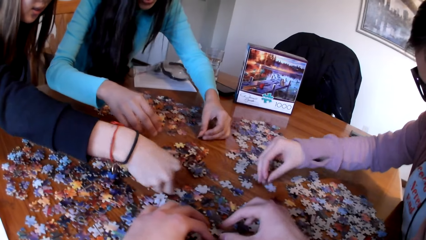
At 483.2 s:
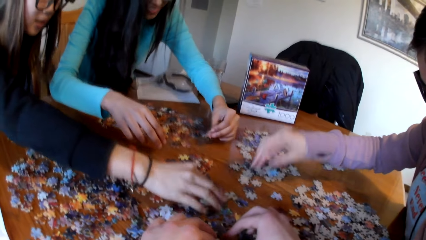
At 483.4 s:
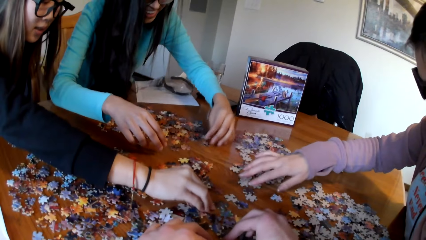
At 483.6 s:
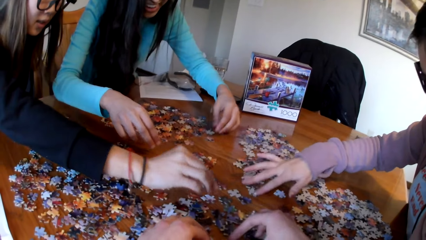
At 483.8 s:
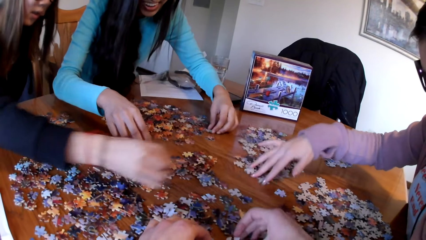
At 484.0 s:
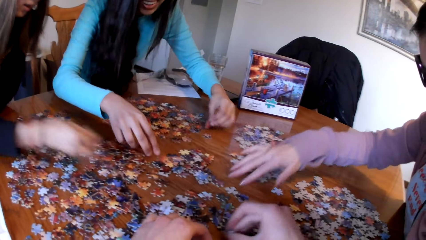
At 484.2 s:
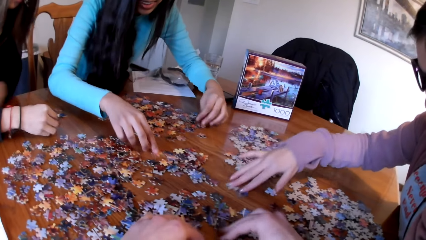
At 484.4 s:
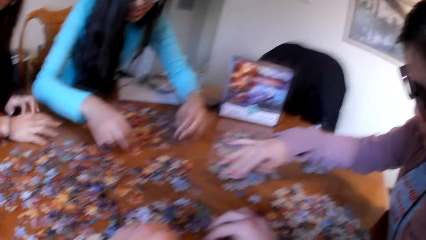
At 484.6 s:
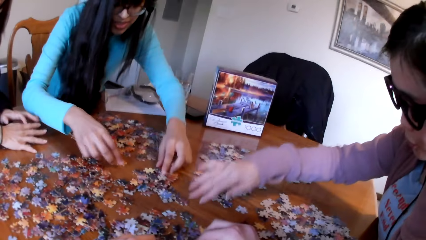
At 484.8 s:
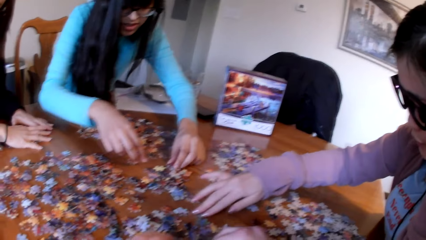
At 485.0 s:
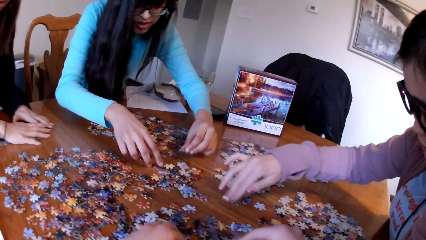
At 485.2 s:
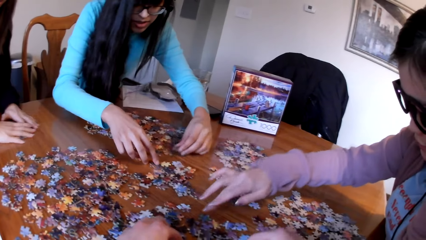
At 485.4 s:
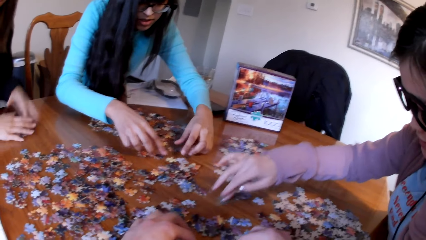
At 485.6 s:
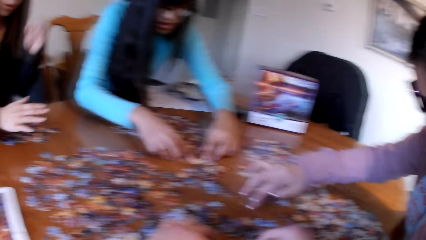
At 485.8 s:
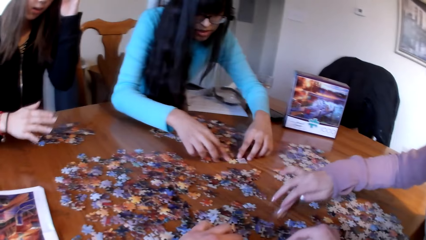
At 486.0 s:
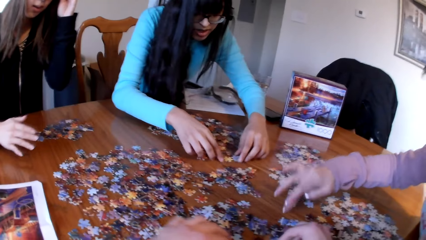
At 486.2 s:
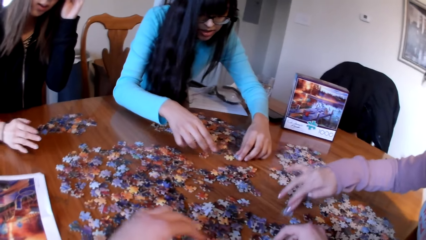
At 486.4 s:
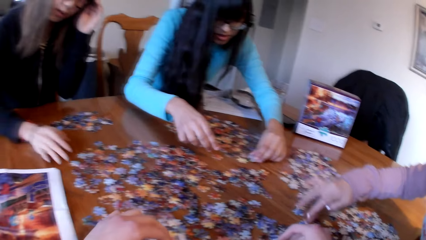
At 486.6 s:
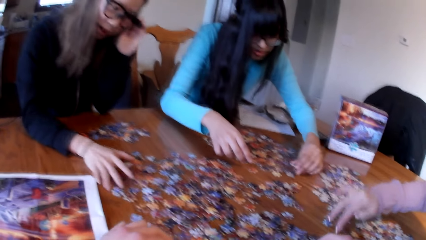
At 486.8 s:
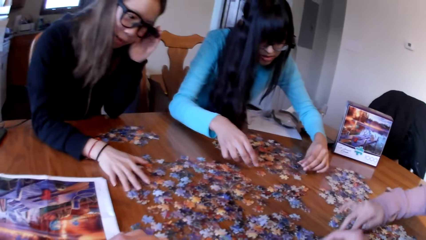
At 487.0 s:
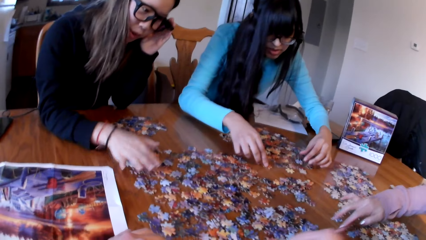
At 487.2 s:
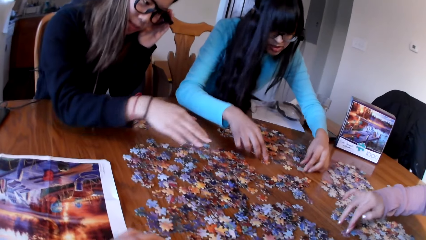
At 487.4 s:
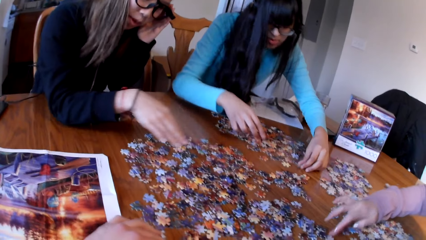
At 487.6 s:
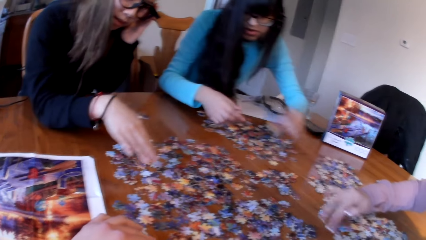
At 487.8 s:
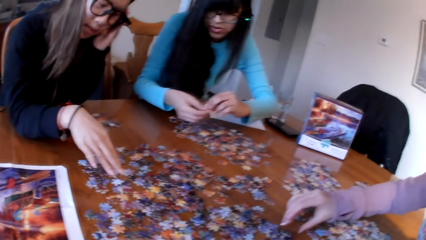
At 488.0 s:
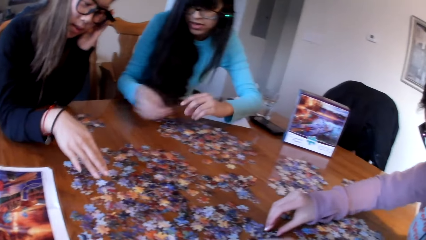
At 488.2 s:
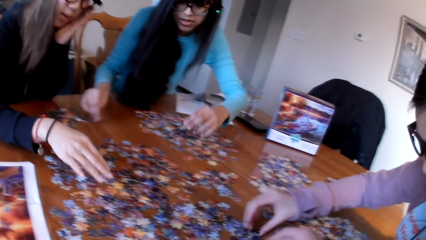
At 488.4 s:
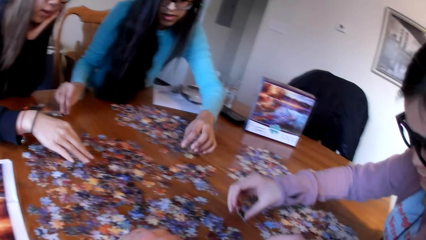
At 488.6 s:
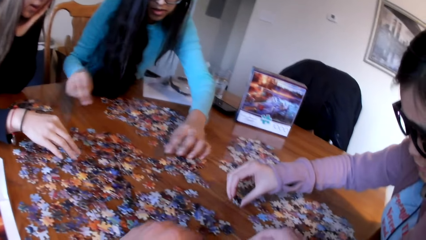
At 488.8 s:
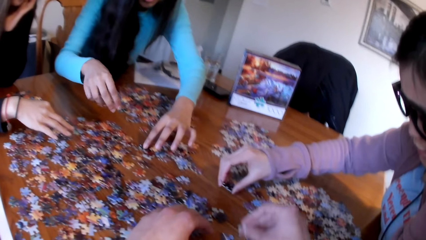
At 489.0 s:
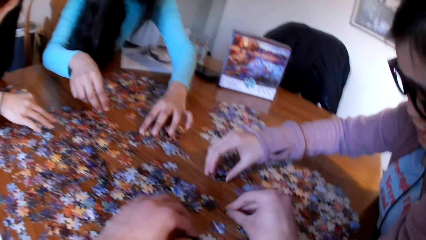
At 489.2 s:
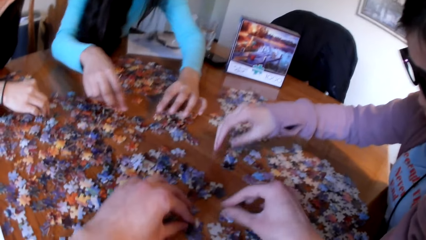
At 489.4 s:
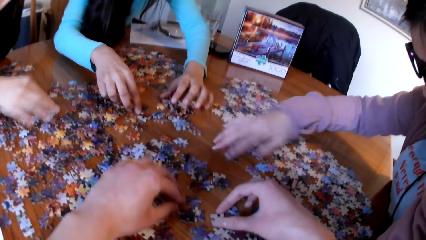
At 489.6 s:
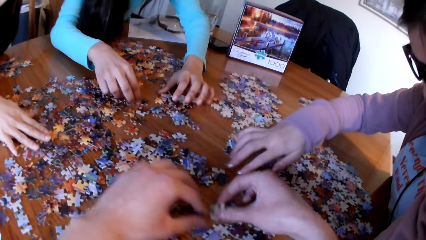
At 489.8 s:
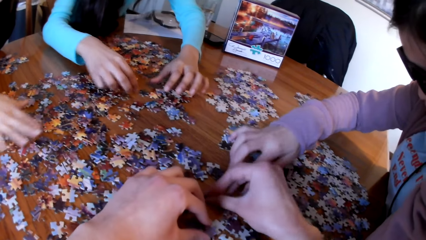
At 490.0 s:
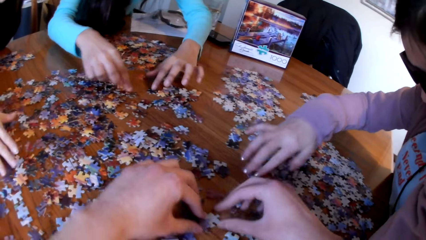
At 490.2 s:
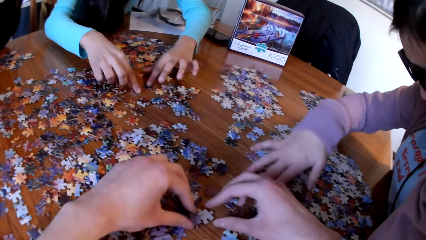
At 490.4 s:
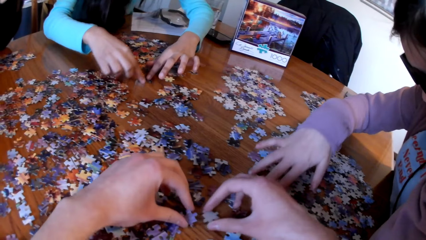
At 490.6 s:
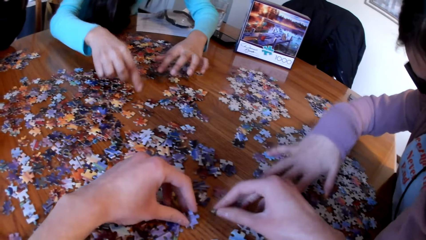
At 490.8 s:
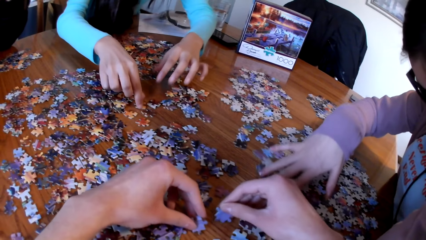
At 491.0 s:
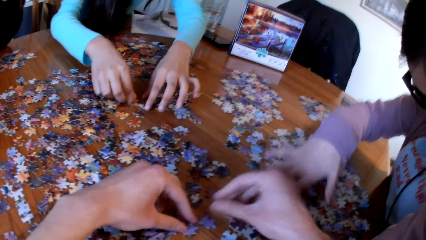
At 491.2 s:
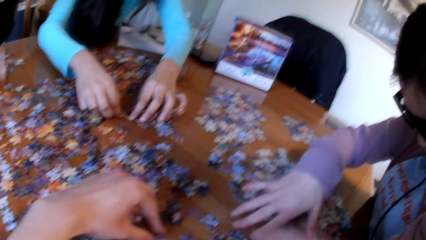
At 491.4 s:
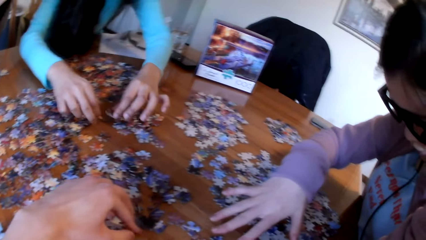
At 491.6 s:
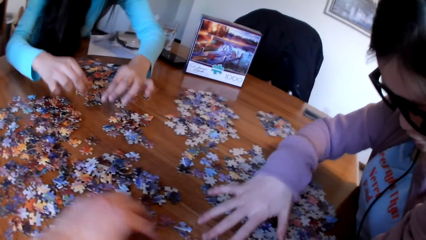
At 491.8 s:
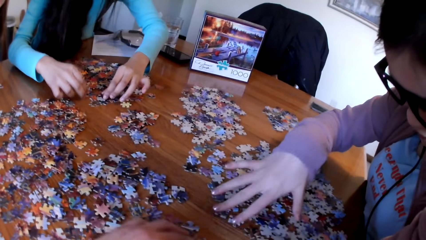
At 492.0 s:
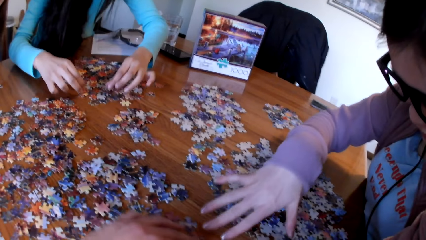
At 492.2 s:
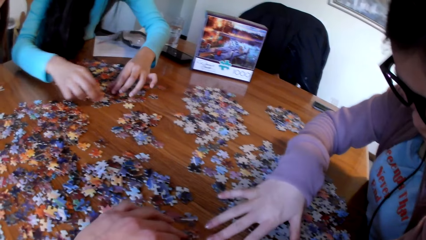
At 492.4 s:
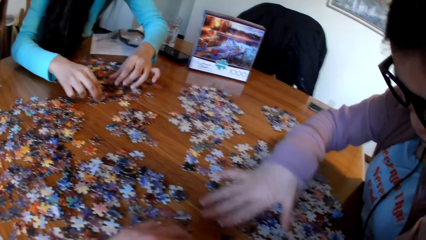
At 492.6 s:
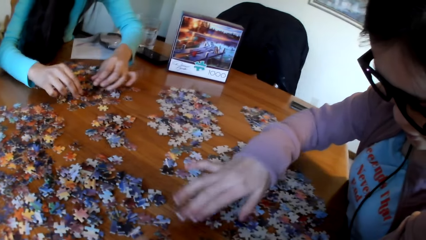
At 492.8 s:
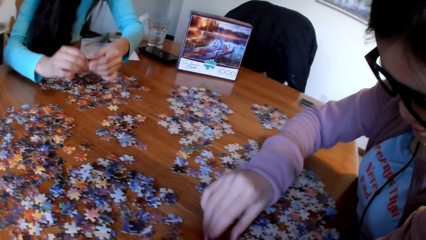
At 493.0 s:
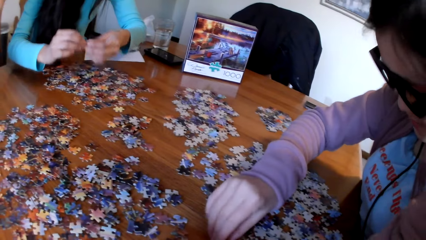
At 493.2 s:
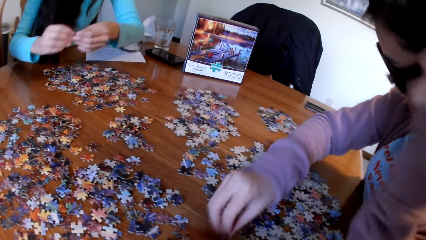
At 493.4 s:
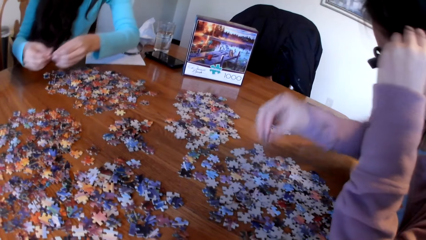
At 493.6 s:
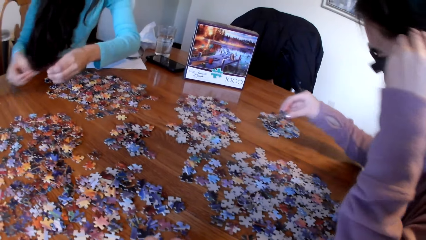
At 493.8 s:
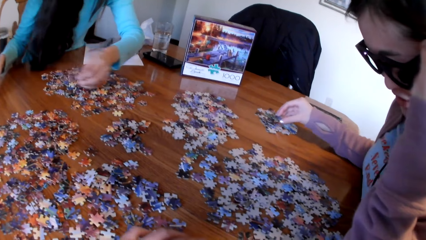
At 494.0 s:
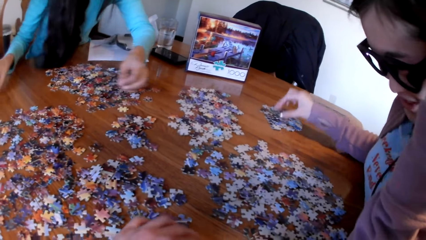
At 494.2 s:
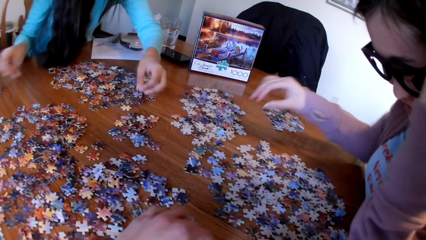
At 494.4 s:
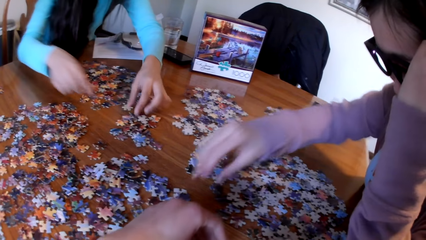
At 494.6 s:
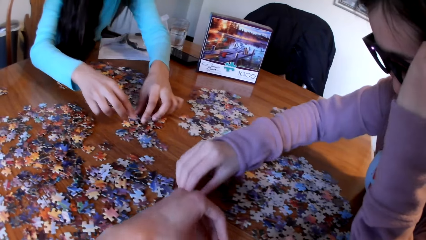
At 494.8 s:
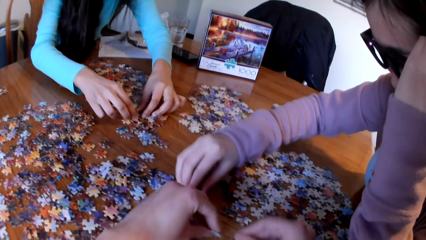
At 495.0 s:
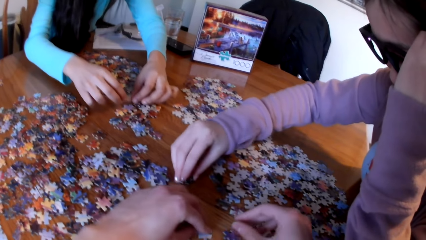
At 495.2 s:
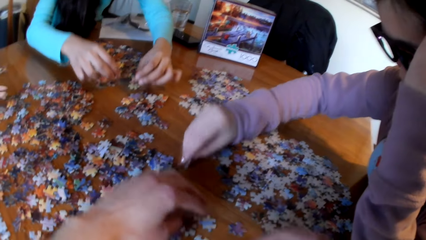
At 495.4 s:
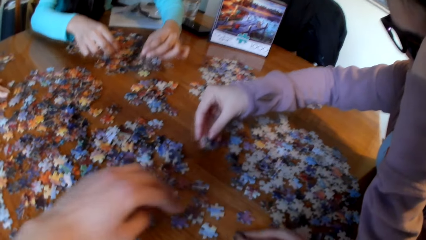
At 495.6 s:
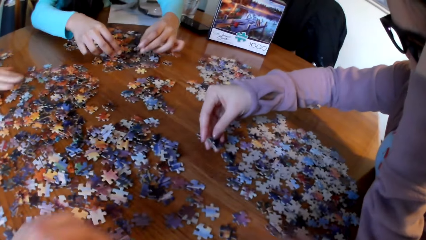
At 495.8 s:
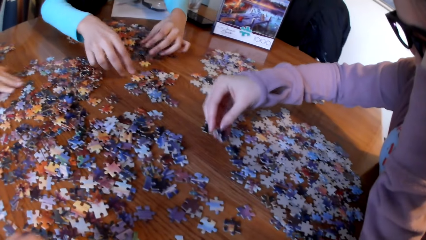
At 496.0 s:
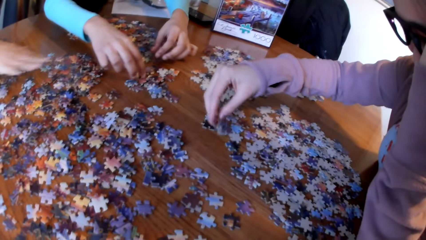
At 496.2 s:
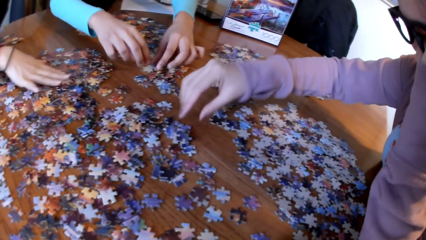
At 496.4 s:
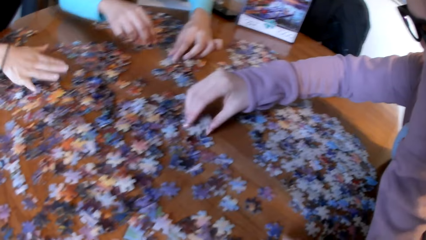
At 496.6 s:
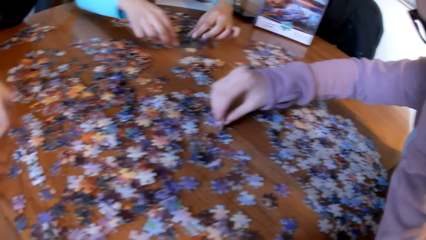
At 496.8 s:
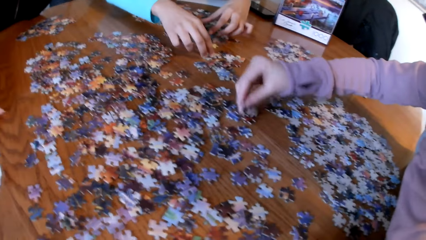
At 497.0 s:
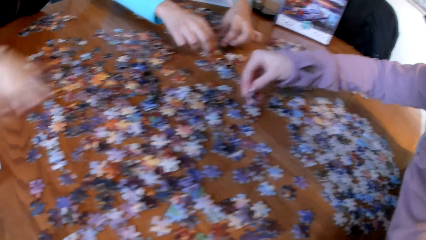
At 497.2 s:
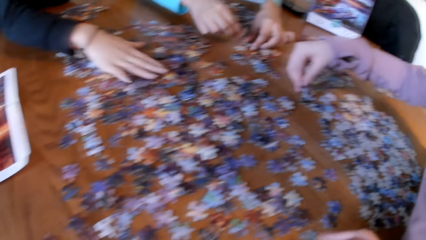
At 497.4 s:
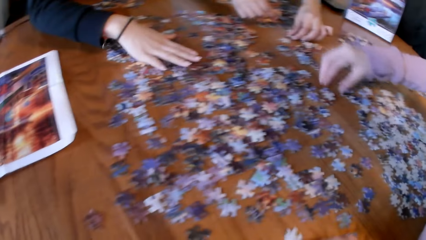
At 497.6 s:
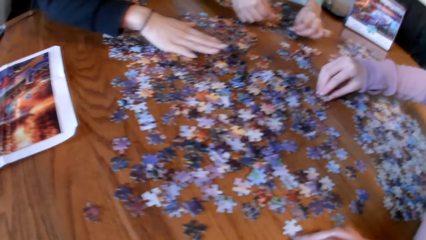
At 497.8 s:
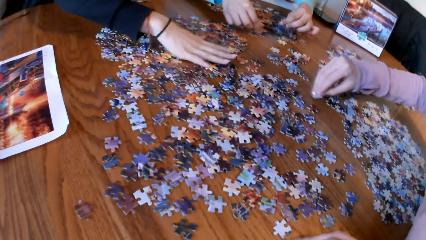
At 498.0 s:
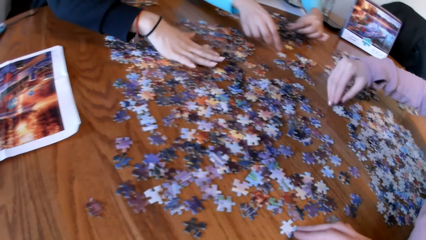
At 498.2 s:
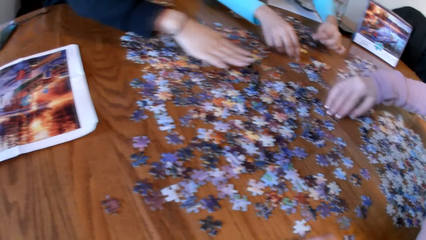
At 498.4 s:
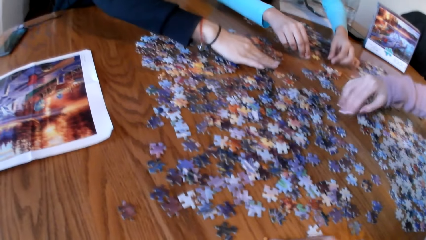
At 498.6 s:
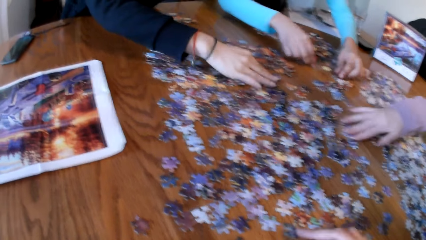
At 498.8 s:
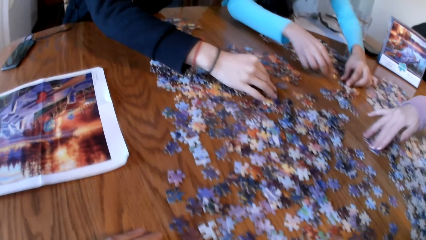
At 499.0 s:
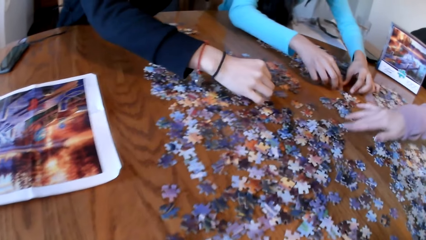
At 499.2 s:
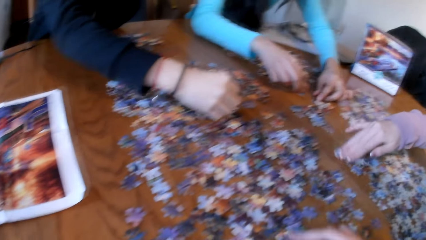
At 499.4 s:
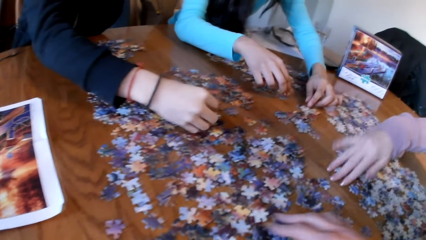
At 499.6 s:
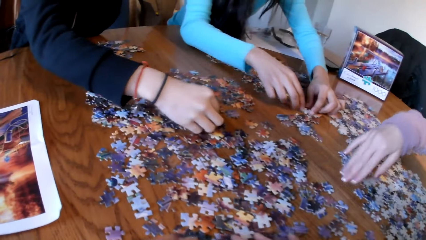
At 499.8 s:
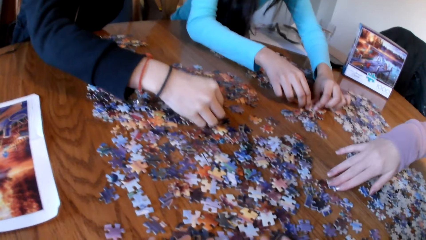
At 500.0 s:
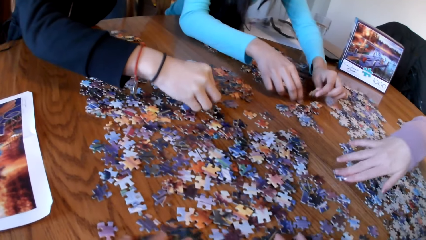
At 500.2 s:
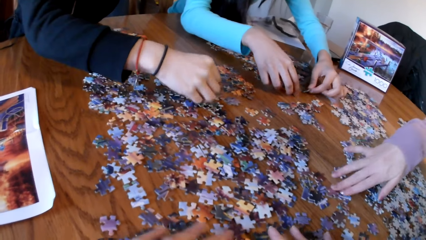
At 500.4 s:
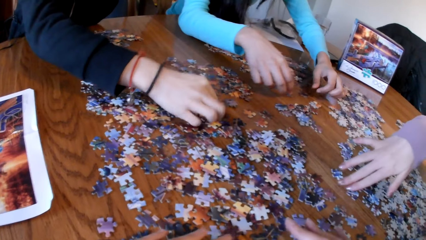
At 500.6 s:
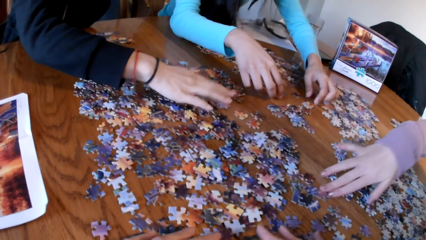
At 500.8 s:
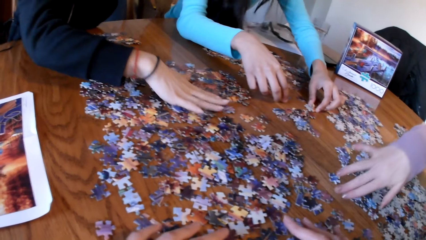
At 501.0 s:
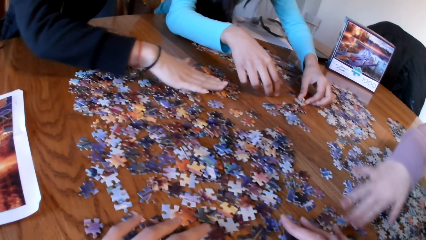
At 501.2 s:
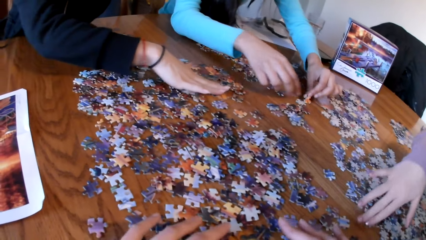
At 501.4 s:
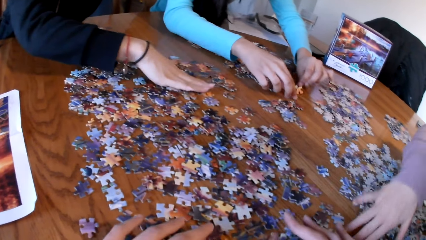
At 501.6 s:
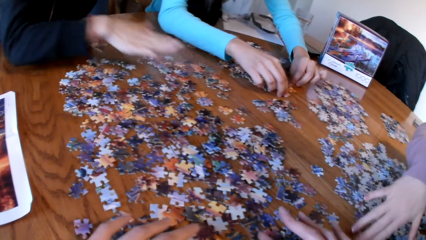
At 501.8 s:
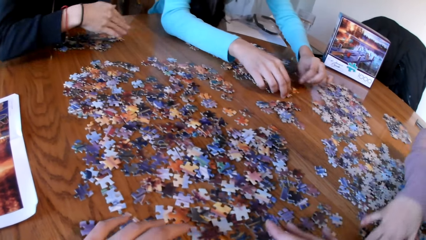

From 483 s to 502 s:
A lady picks the piece of puzzle. Another lady picks the piece of puzzle. The camera wearer picks the piece of puzzle. The second lady picks the piece of puzzle. The first lady picks the piece of puzzle. A third lady picks the piece of puzzle.
